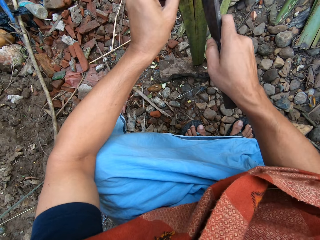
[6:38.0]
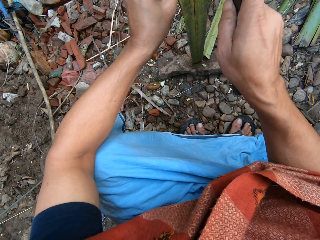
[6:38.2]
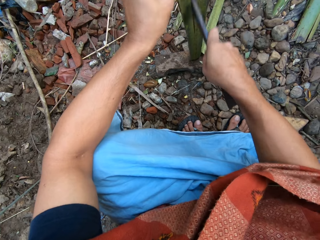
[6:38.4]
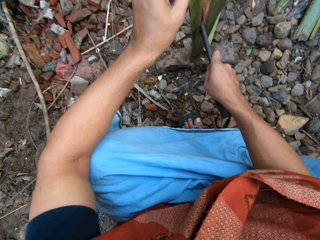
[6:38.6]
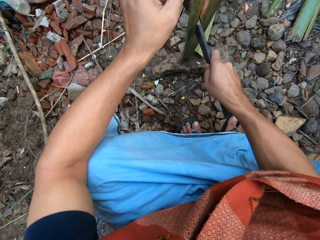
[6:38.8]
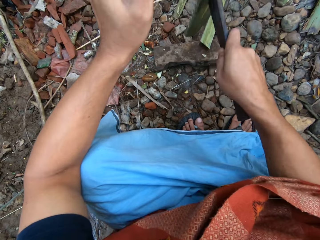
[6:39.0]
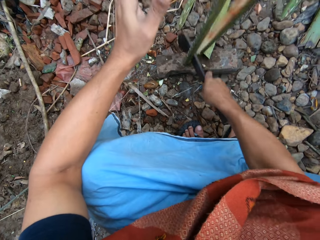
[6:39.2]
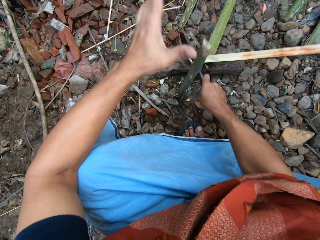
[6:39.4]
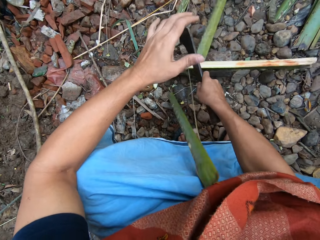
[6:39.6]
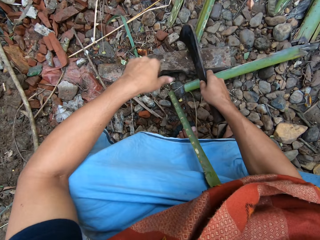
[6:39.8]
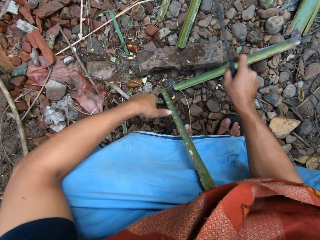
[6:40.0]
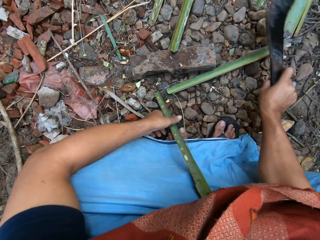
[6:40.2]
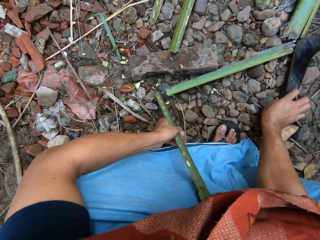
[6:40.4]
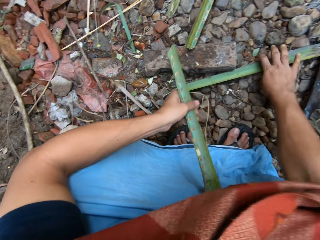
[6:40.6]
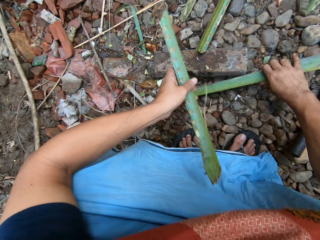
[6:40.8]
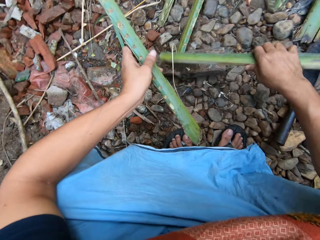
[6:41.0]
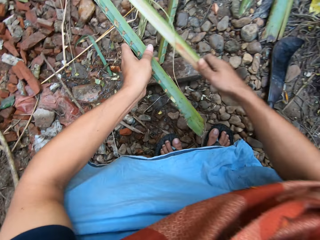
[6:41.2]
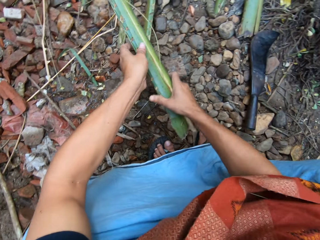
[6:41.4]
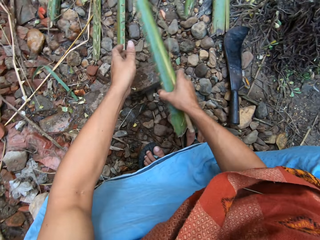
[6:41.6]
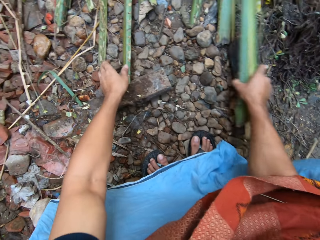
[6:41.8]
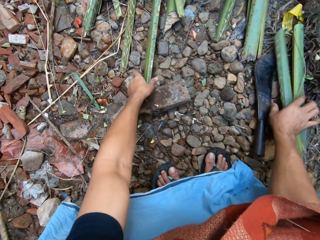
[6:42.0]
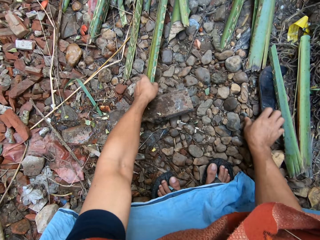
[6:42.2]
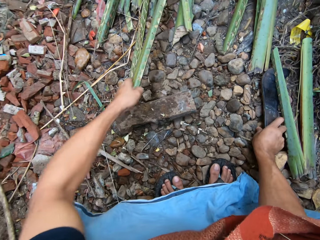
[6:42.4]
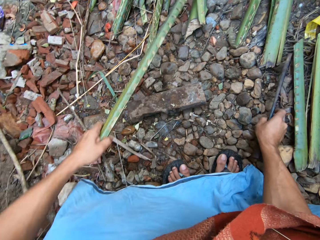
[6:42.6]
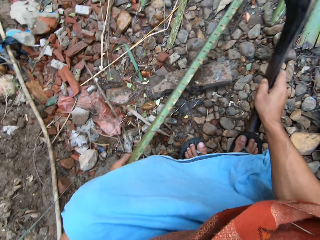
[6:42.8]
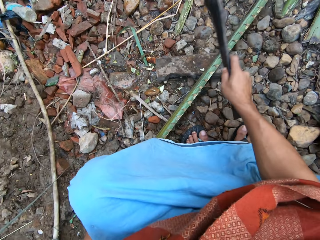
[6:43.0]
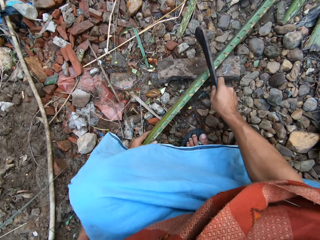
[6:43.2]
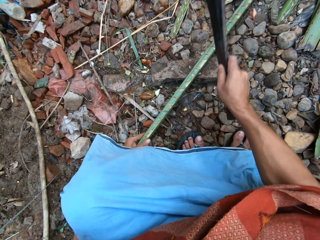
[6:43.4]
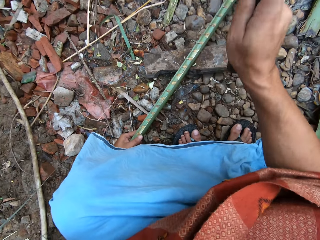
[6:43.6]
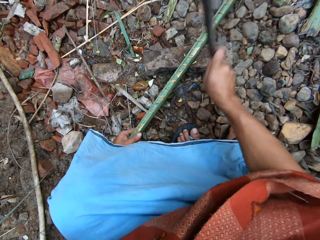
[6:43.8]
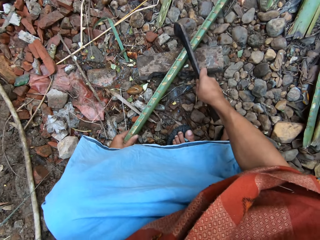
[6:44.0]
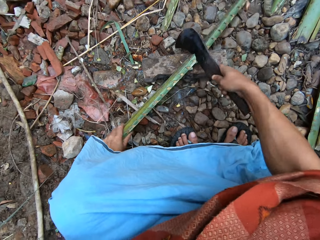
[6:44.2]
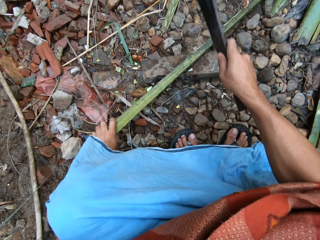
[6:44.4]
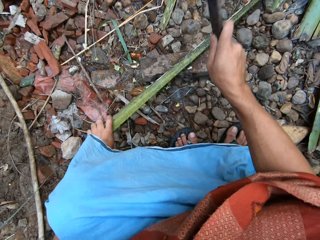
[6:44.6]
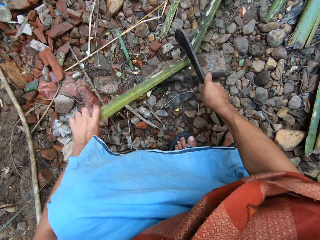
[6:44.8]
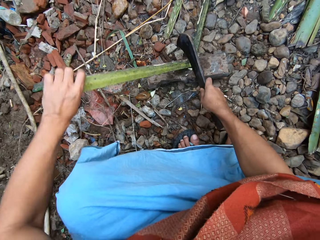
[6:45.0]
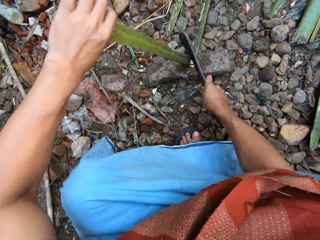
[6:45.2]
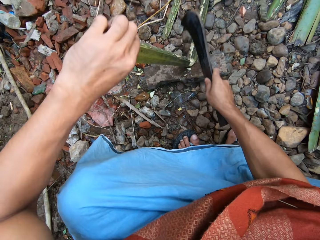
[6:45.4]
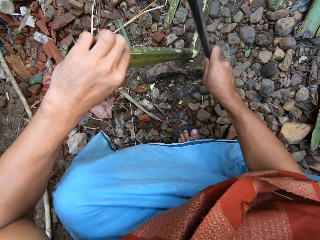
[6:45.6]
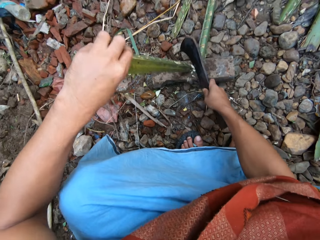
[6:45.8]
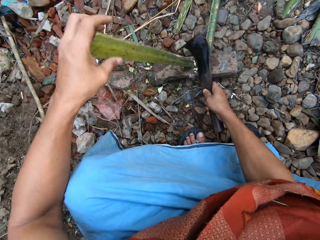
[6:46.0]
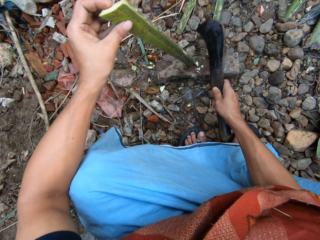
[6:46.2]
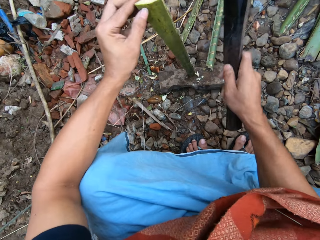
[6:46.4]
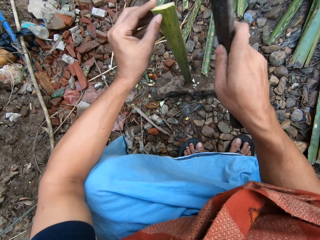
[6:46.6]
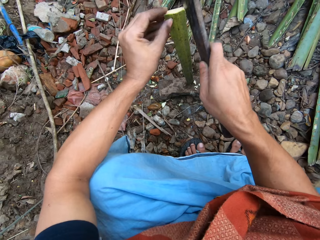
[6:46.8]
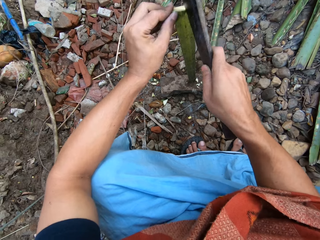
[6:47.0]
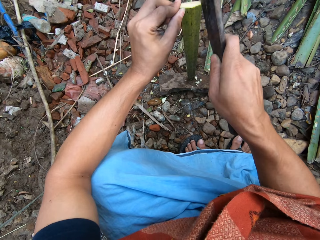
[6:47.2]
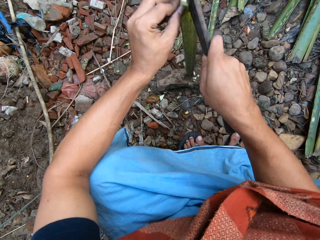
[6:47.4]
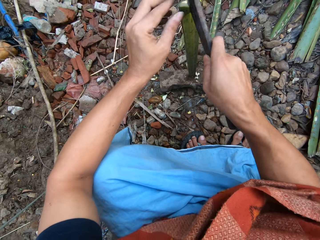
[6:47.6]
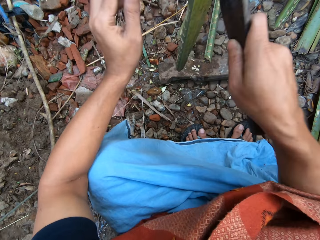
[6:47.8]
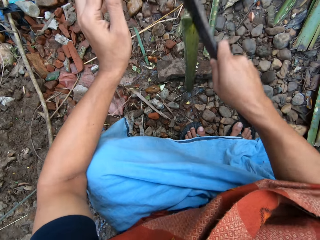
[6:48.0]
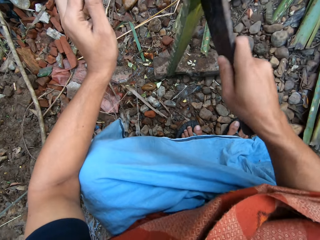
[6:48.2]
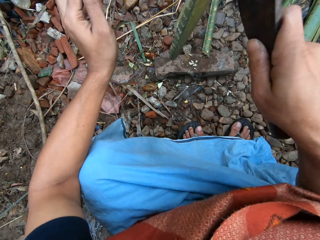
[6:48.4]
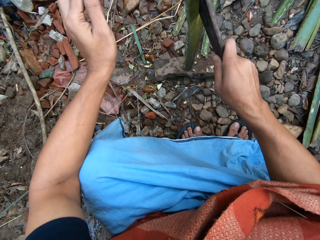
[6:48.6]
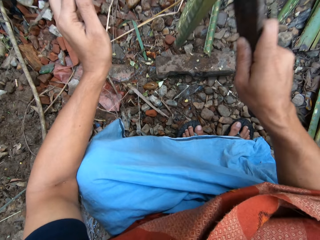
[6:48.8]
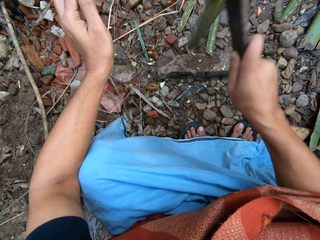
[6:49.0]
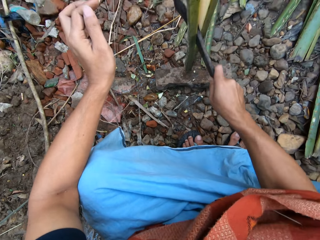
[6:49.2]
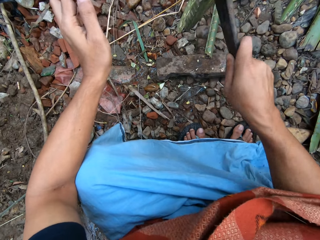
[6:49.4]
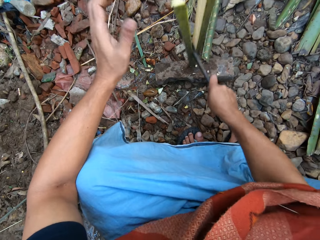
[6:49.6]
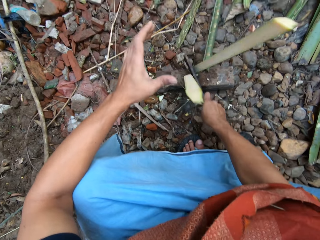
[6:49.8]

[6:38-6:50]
The camera wearer splits the bamboo on the cutting block with the pruning knife in his right hand. He puts the split bamboo on the floor with his right hand. He adjusts the long bamboo with his left hand. He cuts the long bamboo on the cutting block with the pruning knife in his right hand. He adjusts the short bamboo on the cutting block with his left hand. He splits the bamboo on the cutting block with the pruning knife in his right hand.

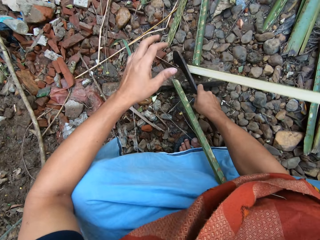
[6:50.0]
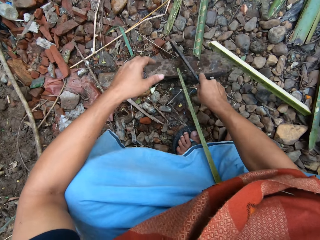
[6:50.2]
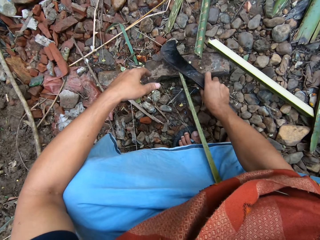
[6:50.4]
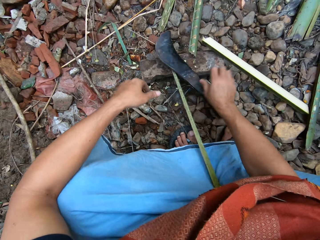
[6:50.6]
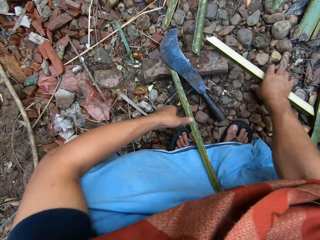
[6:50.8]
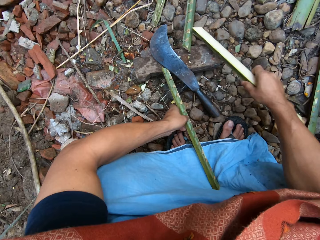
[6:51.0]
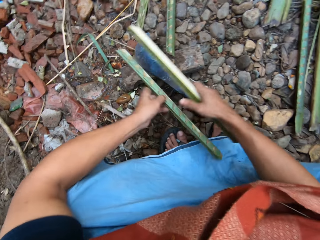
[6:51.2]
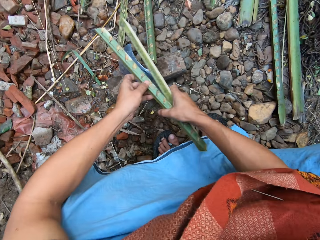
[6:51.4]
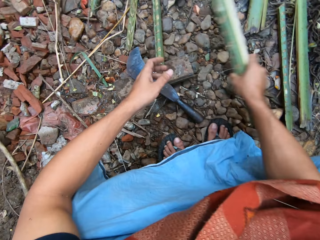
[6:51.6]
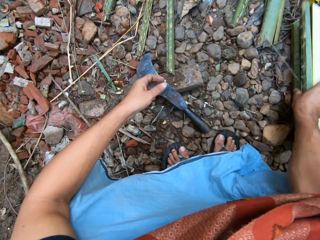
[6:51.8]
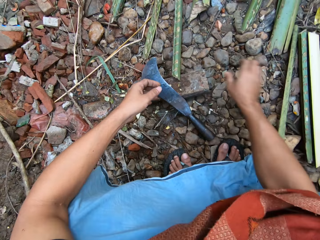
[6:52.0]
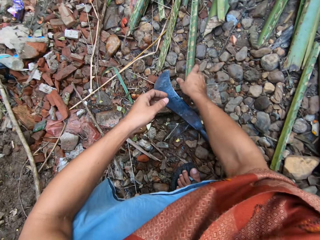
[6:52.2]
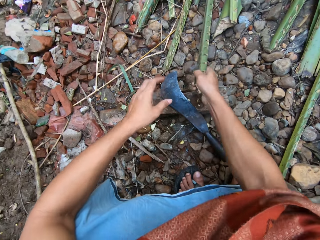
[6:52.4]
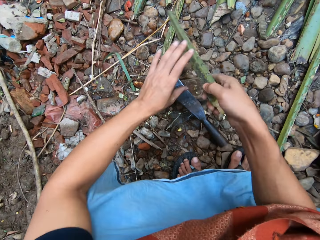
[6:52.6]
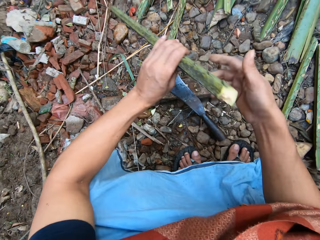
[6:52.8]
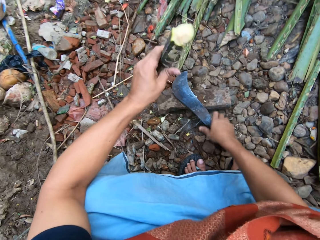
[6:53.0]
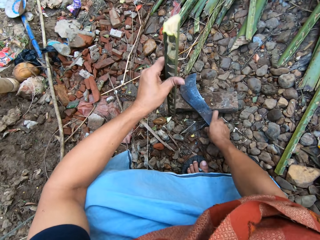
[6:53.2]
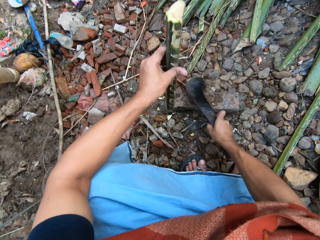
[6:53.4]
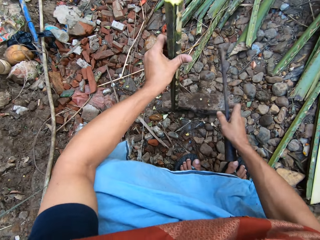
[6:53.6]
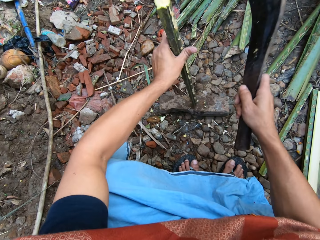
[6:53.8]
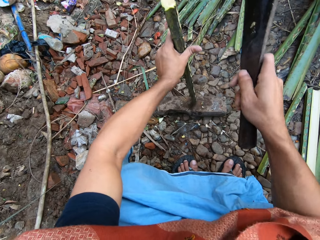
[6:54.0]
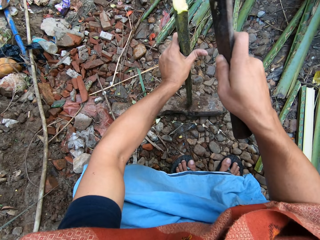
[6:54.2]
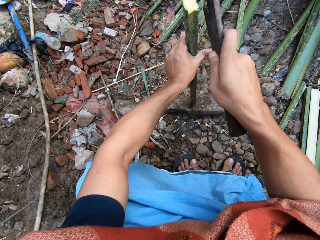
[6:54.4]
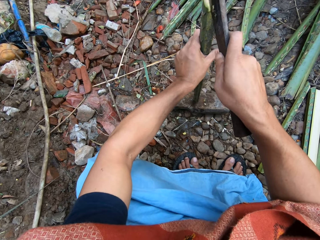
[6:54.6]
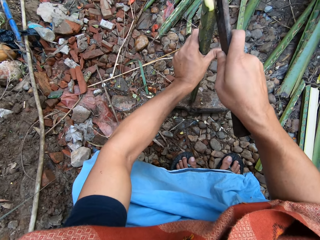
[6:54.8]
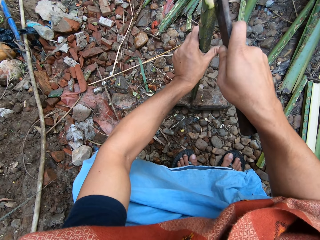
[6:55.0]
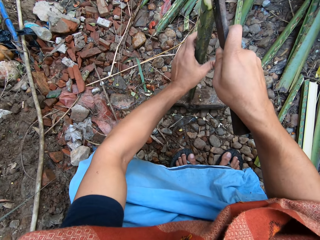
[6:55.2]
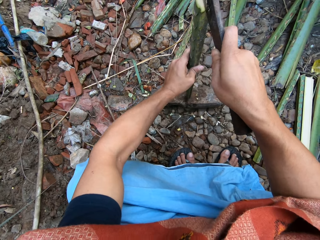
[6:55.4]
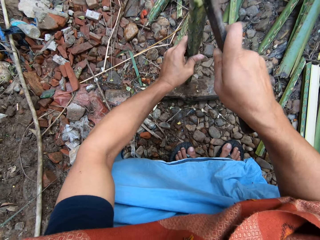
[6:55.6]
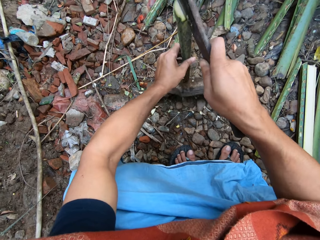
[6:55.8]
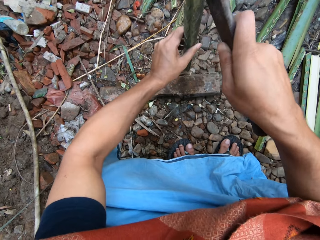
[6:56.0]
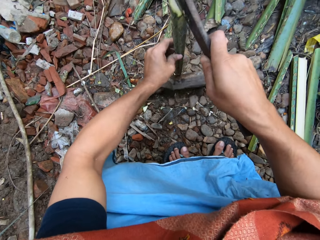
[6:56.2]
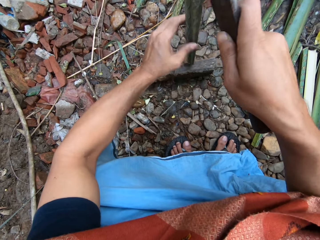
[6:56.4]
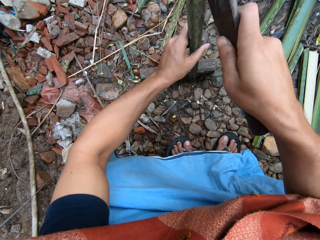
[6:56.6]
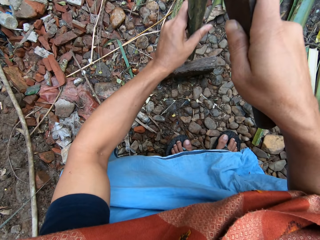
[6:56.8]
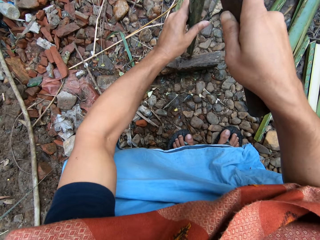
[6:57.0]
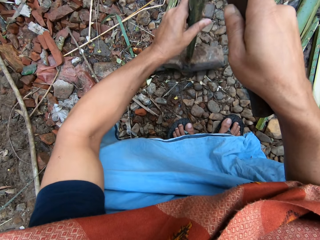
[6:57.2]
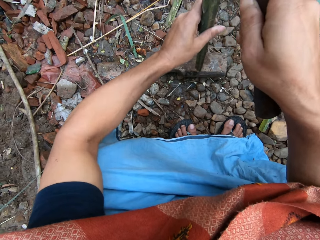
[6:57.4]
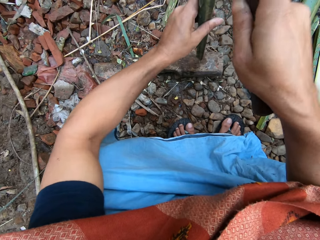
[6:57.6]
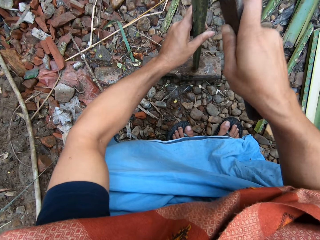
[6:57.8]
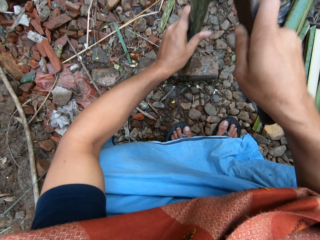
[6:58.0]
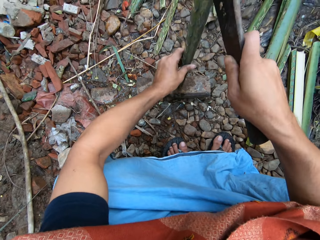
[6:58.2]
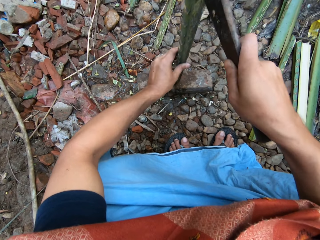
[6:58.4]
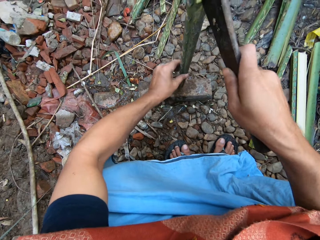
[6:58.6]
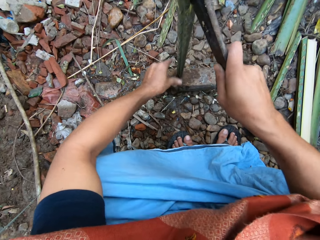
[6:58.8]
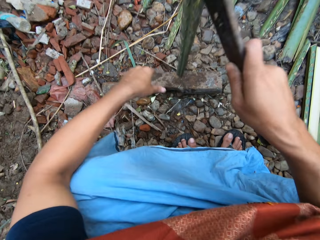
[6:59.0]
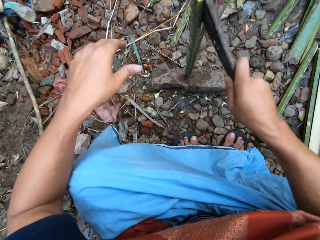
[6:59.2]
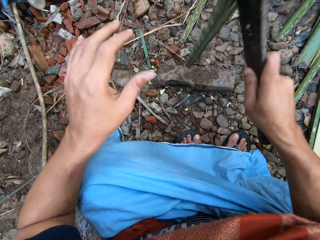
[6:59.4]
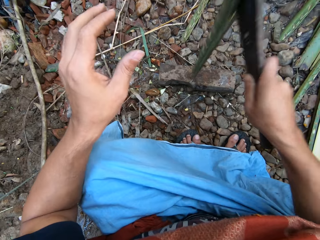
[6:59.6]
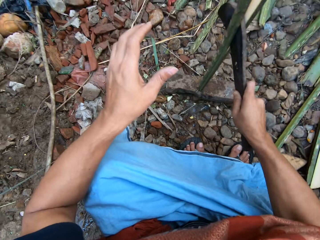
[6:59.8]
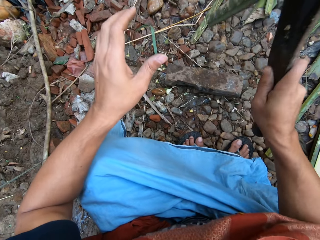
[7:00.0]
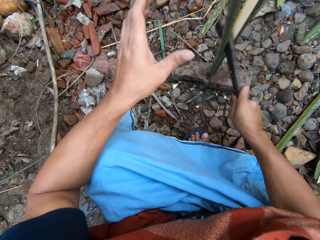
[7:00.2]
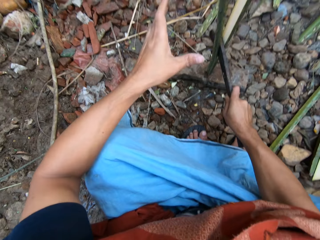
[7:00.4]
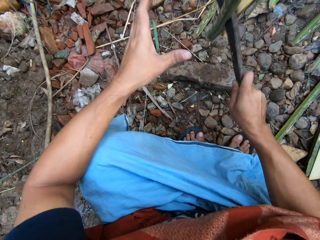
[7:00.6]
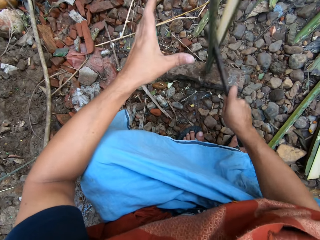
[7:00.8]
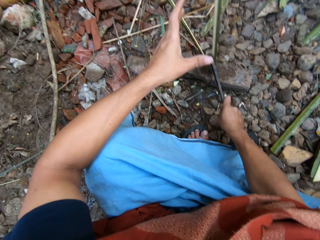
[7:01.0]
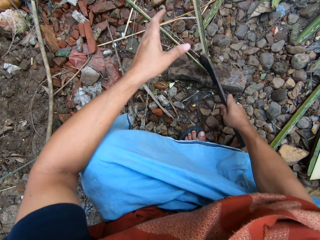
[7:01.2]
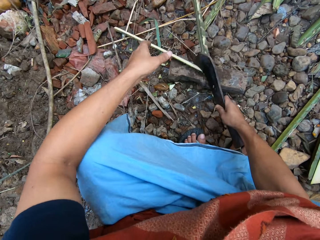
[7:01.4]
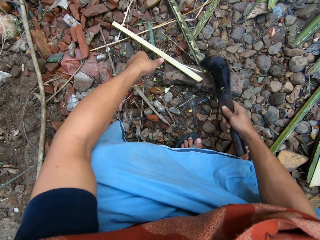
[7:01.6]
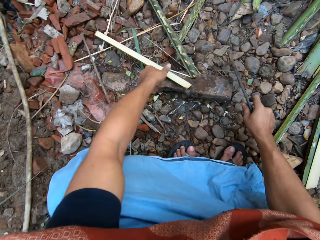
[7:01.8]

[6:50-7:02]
The camera wearer puts the split bamboo on the other split bamboo on the floor with both hands. He picks up another short bamboo from the ground with his right hand. He adjusts the short bamboo on the cutting block with his left hand. He splits the bamboo on the cutting block with the pruning knife in his right hand.
